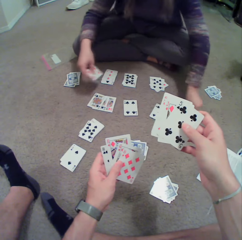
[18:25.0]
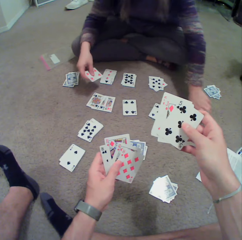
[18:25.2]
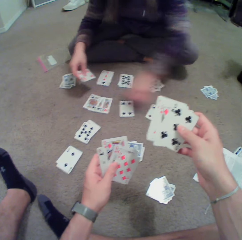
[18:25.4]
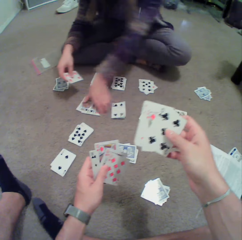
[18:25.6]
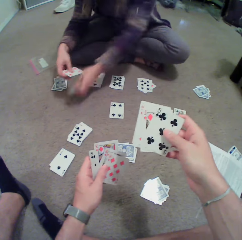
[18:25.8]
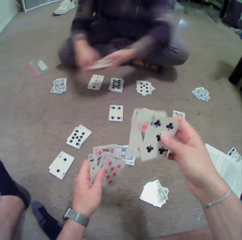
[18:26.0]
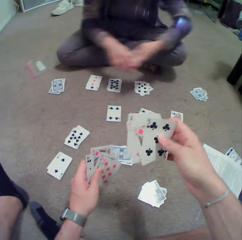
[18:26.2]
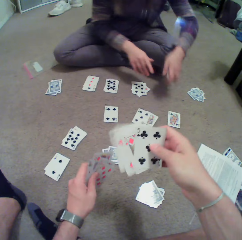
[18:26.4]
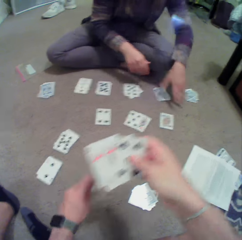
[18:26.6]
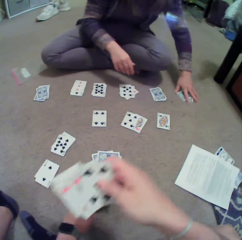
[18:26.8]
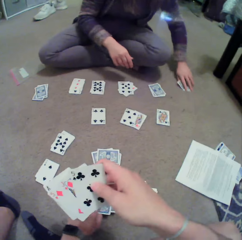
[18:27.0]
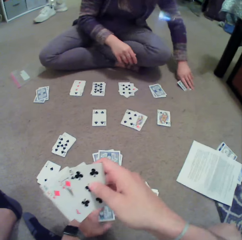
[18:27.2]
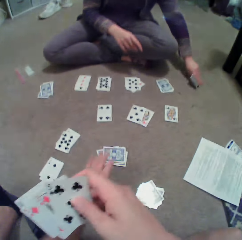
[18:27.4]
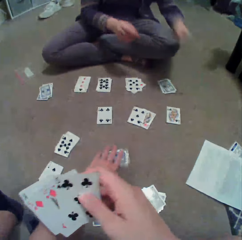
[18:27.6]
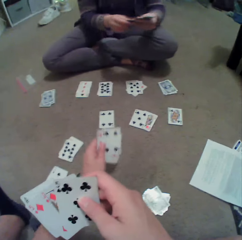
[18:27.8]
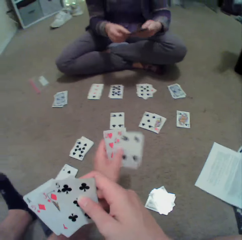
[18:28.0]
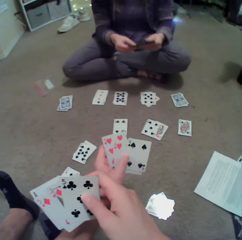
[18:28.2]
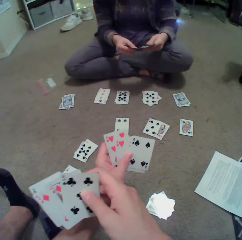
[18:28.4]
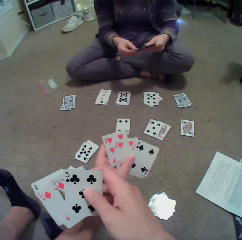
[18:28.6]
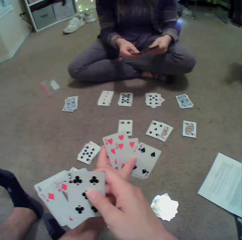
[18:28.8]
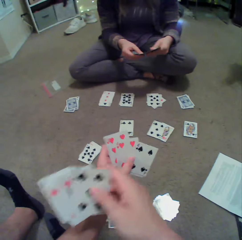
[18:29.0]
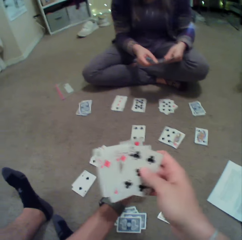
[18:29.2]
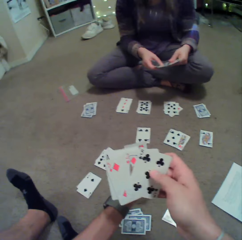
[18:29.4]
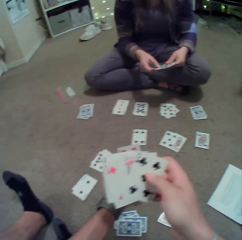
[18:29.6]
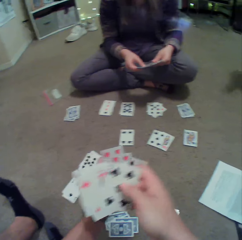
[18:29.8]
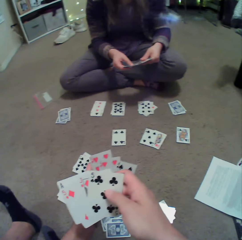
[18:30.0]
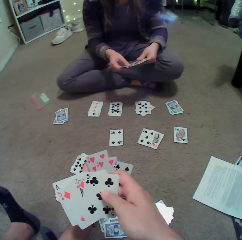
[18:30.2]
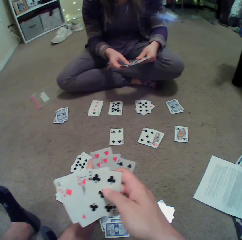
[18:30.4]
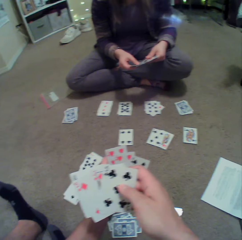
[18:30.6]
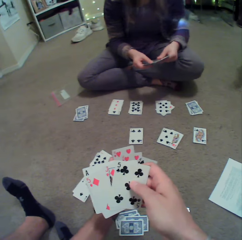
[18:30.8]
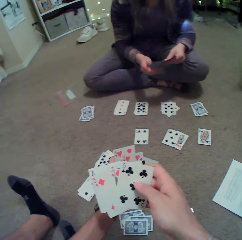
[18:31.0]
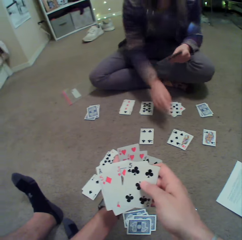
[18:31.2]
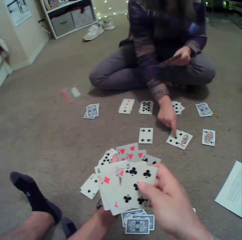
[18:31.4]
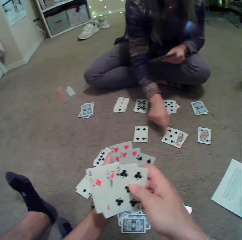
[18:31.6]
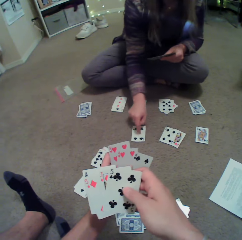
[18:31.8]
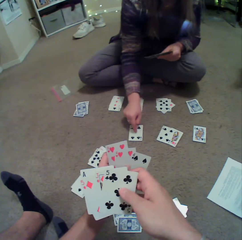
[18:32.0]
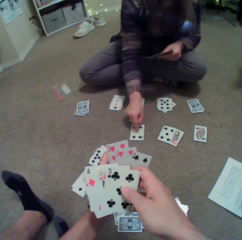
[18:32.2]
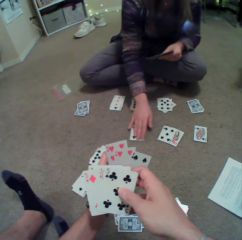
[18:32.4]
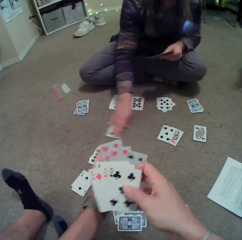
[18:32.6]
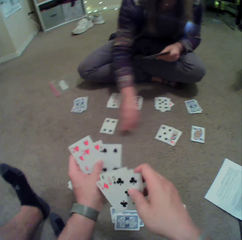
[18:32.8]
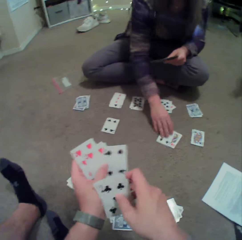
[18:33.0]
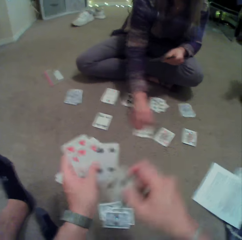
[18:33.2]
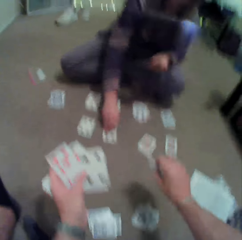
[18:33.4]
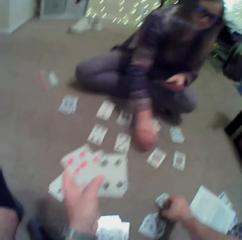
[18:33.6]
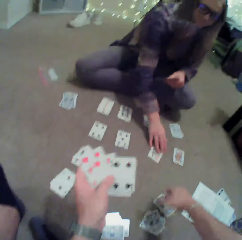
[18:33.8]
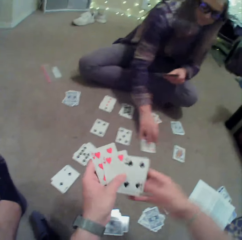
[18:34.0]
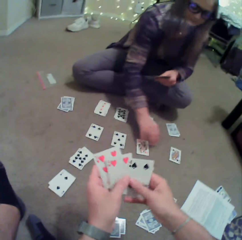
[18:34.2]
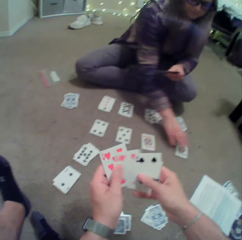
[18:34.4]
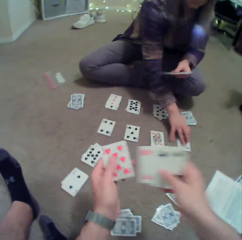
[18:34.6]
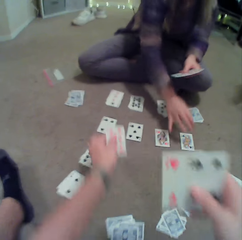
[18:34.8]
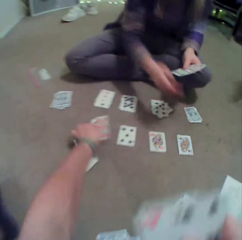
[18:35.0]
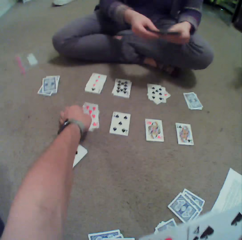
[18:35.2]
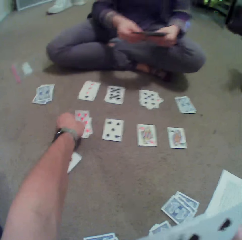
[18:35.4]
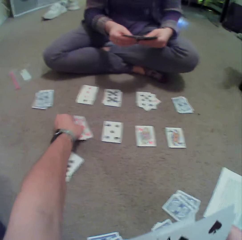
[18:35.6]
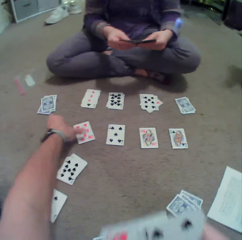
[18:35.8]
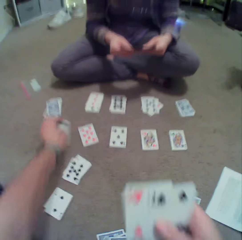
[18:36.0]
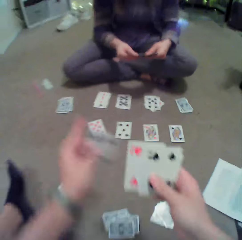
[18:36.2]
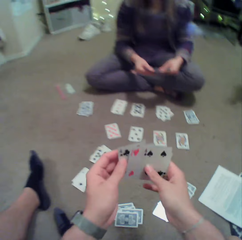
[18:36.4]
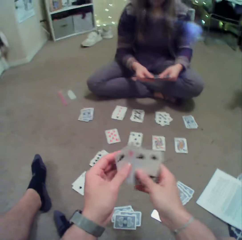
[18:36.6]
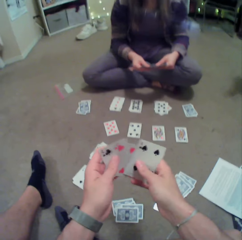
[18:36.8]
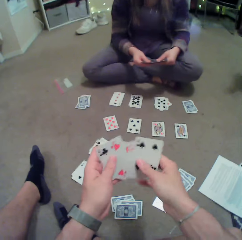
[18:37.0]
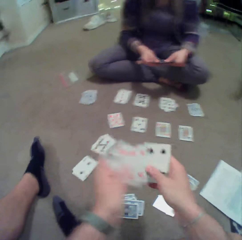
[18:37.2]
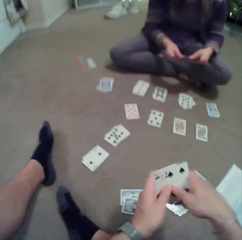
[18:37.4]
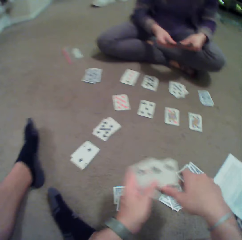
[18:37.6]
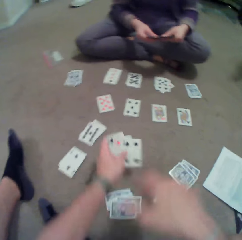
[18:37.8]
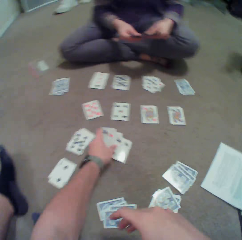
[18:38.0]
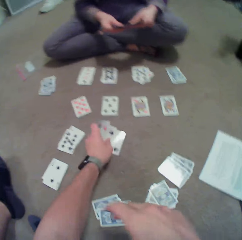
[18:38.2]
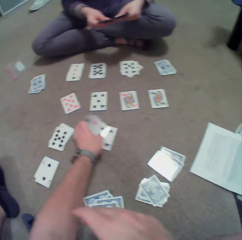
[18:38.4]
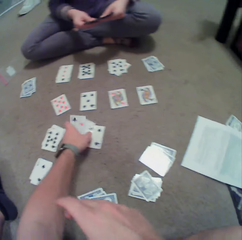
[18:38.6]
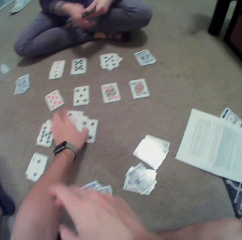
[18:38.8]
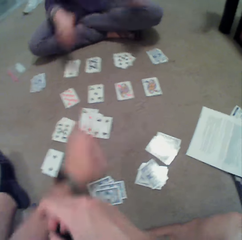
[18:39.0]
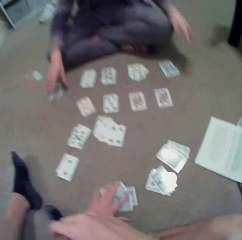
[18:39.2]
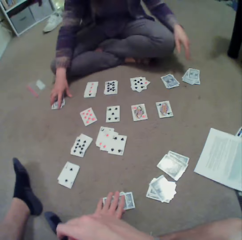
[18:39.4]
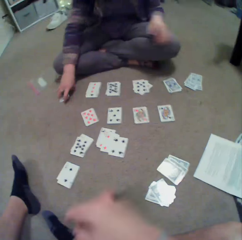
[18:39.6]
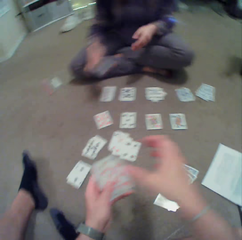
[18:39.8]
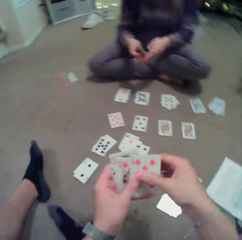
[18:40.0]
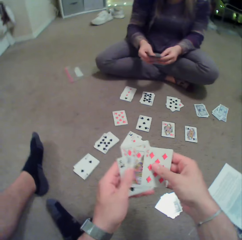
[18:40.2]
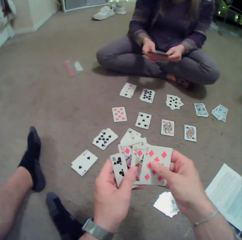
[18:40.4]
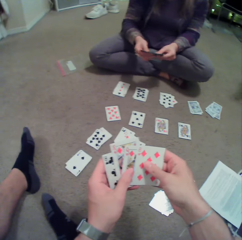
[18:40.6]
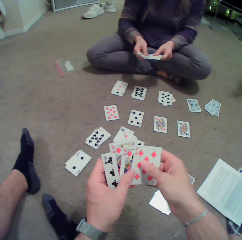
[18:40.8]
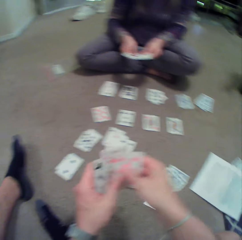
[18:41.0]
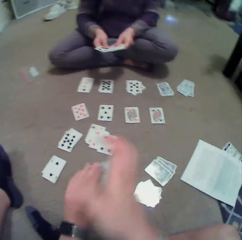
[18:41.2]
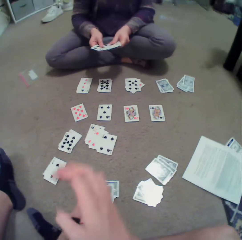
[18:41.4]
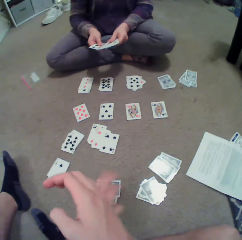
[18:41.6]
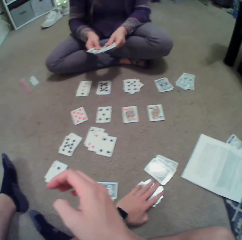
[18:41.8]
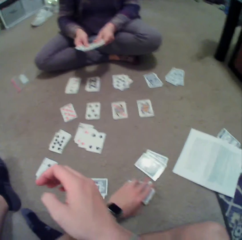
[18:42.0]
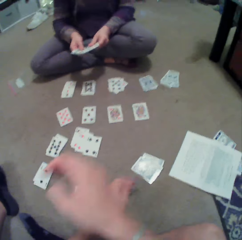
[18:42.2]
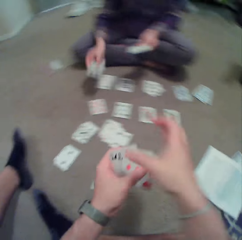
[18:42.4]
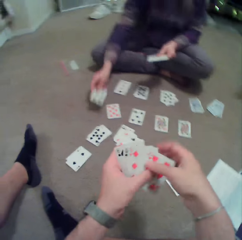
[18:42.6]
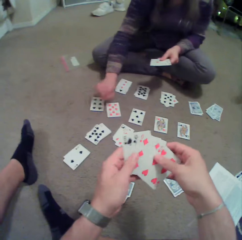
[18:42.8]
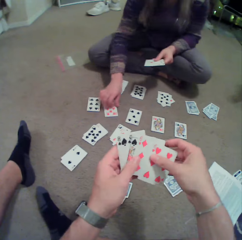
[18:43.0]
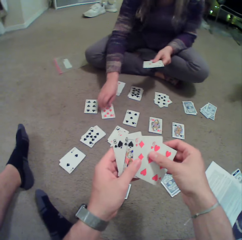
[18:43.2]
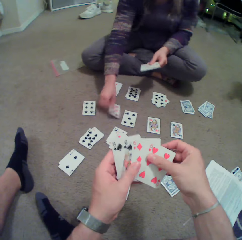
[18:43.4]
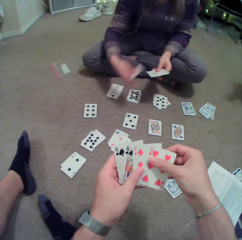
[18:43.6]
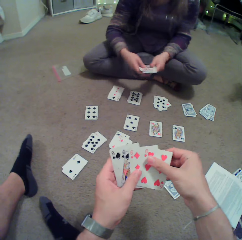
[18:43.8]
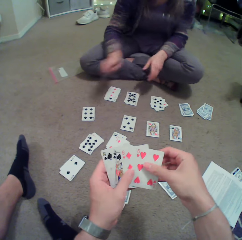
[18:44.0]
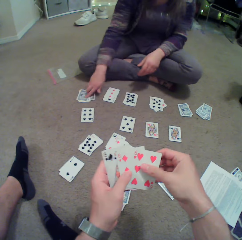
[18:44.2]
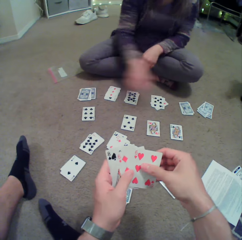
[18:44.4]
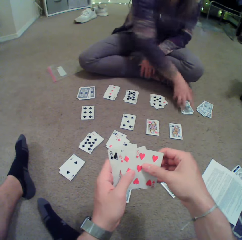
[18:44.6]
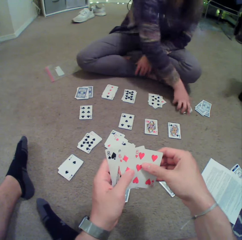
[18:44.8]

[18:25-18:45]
A lady puts cards on the floor. The lady picks the cards on the floor, puts the cards on the floor and picks the cards on the floor. The camera wearer picks the cards on the floor. They look around and check the cards. The lady touches the cards on the floor and moves the cards on the floor. The camera wearer puts the cards on the floor. They put the cards on the floor again. They arrange the cards, check the cards and put the cards on the floor. They pick the cards. The lady picks the cards on the floor. The camera wearer checks the cards, puts the cards on the floor and picks the cards on the floor. The lady puts the cards on the floor. The camera wearer checks the cards. The lady picks the cards on the floor and puts the cards on the floor.

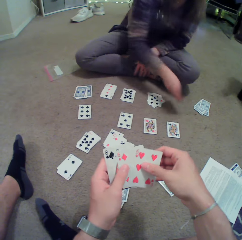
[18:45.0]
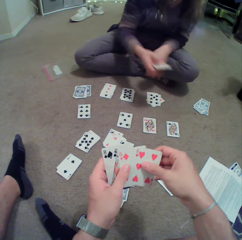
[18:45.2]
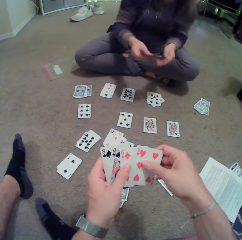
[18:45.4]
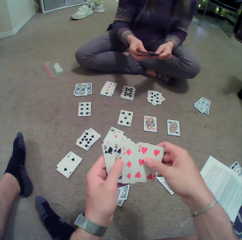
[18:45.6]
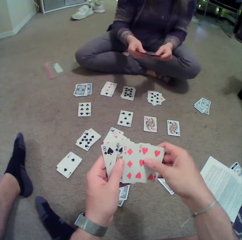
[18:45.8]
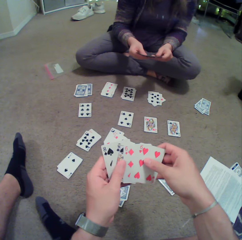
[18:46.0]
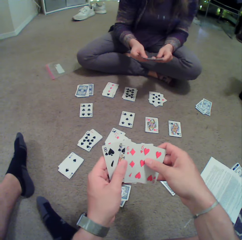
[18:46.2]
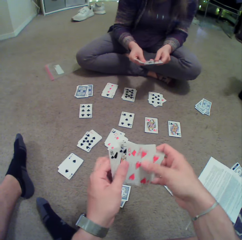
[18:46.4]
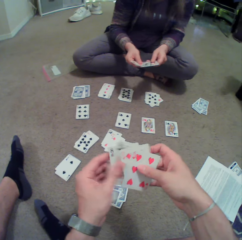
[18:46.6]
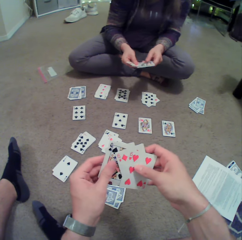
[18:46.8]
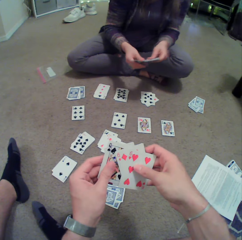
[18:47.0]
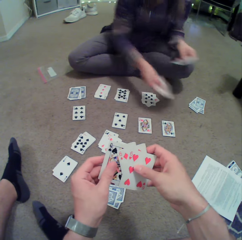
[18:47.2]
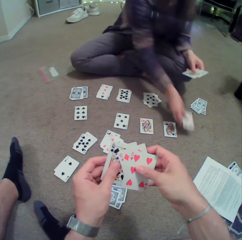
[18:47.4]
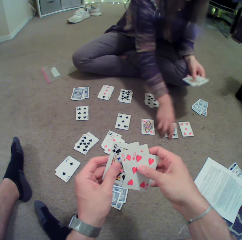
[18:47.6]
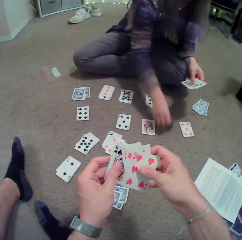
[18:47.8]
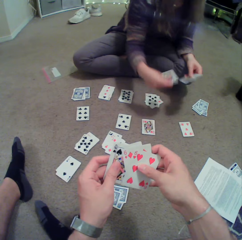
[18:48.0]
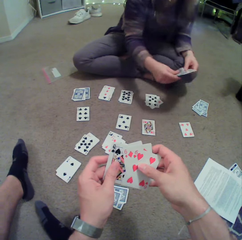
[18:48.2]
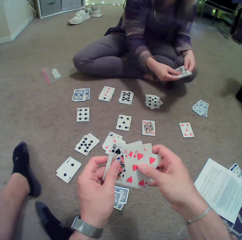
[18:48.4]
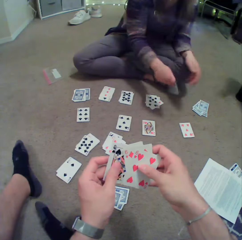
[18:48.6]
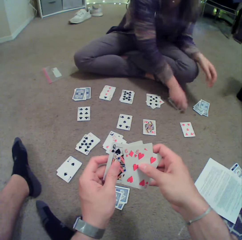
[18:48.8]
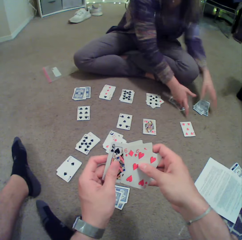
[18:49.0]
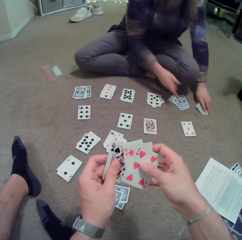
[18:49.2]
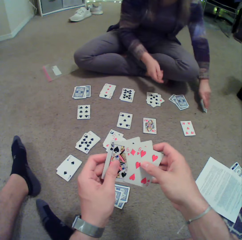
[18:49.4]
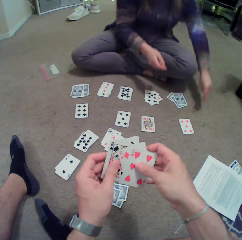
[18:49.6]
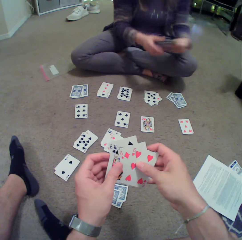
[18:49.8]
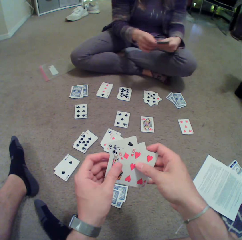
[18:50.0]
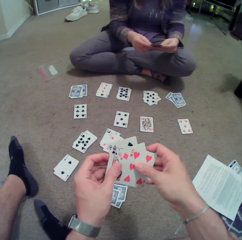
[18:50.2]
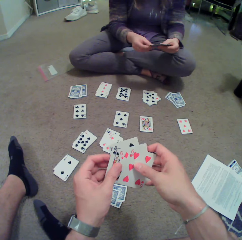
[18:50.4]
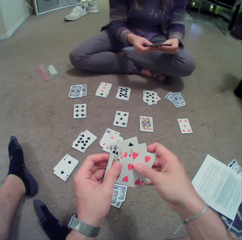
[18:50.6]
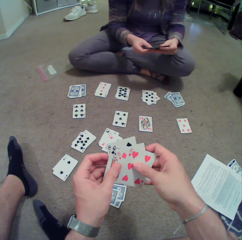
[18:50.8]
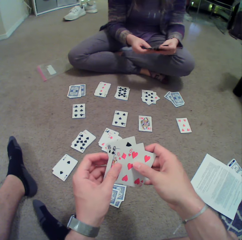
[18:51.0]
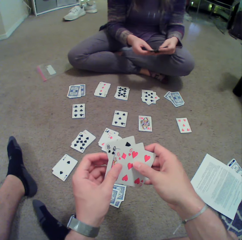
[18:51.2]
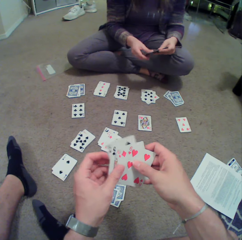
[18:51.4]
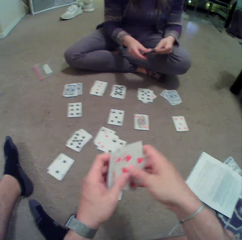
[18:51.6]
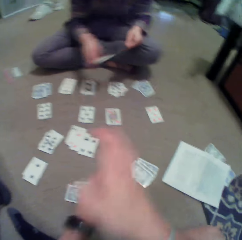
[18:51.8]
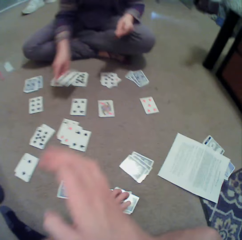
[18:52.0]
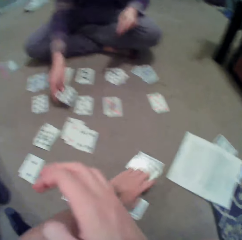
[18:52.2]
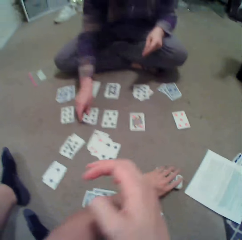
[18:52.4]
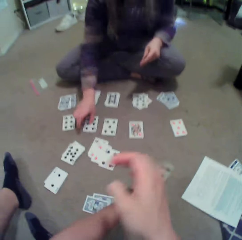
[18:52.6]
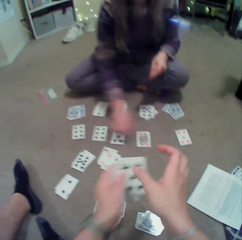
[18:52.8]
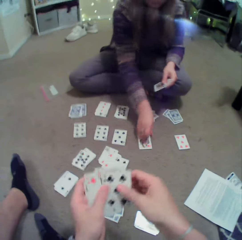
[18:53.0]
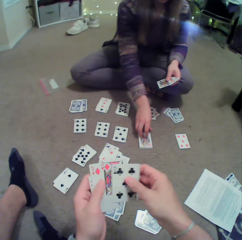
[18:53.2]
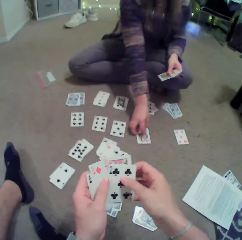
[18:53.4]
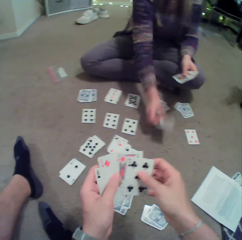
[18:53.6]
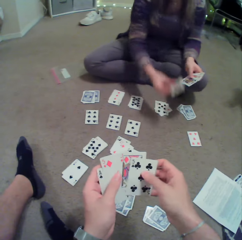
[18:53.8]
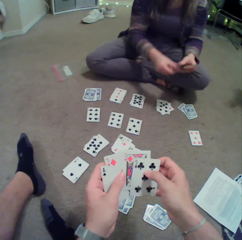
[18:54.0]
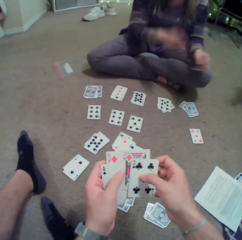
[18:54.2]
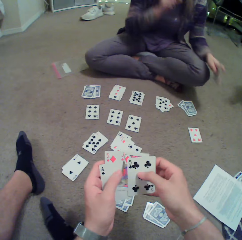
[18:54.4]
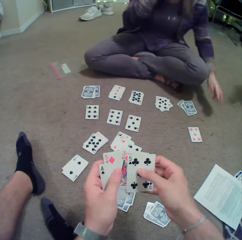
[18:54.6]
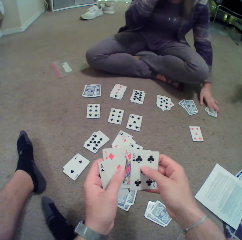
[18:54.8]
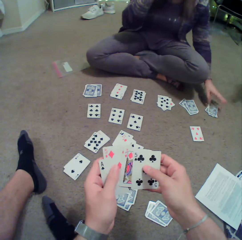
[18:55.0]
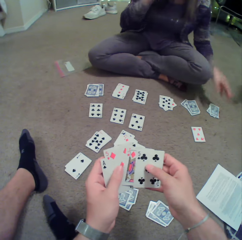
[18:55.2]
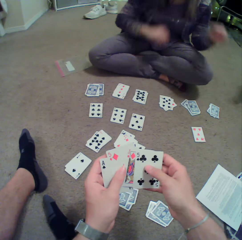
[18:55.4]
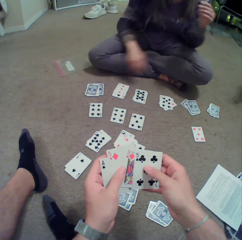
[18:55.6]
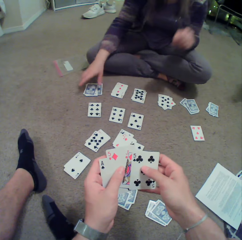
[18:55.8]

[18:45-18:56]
A person picks cards on the floor, arranges the cards, picks the cards on the floor, puts the cards on the floor, picks the cards on the floor and arranges the cards. The camera wearer puts the cards on the floor. The person puts the cards on the floor. The camera wearer picks the cards. The person picks the cards on the floor. The camera wearer checks the cards. The person puts the cards on the floor.
